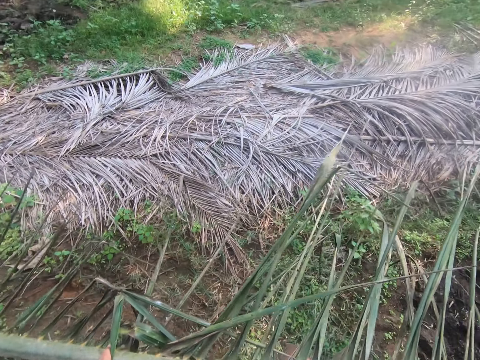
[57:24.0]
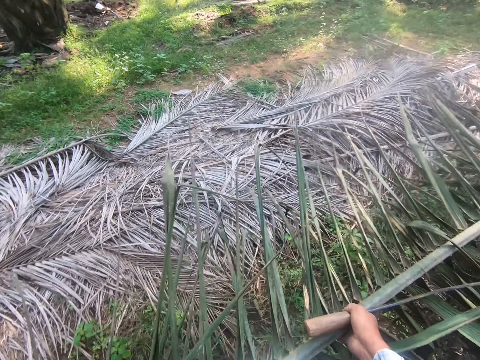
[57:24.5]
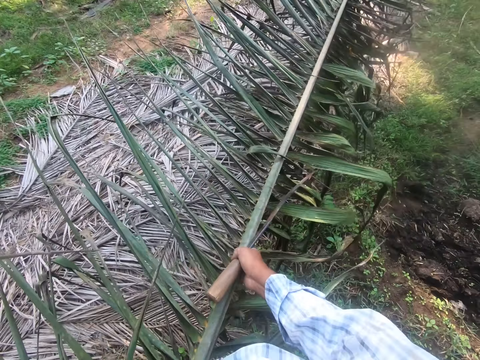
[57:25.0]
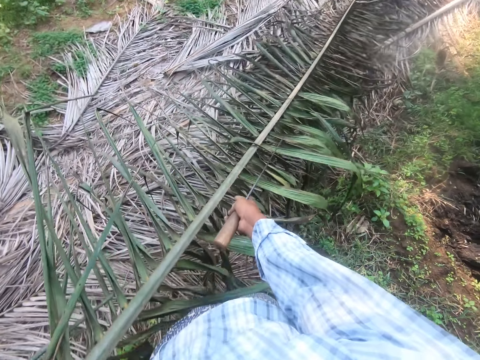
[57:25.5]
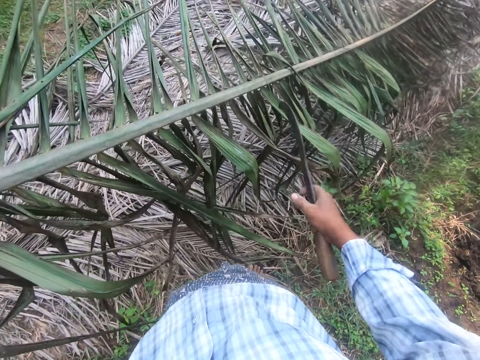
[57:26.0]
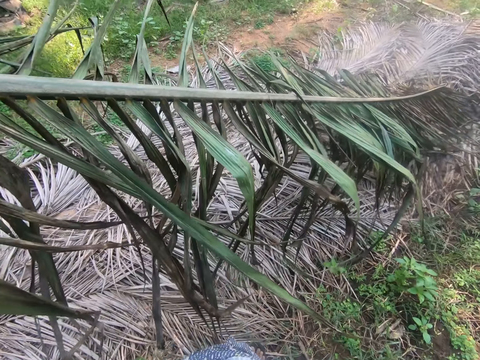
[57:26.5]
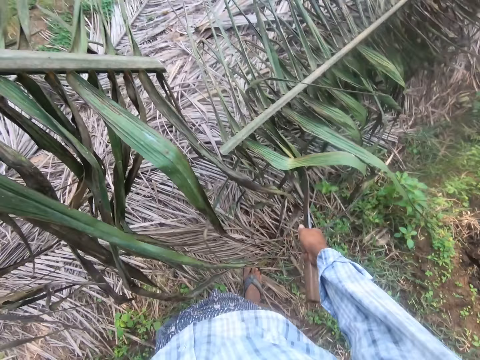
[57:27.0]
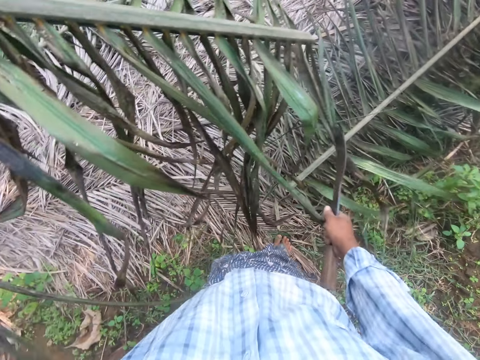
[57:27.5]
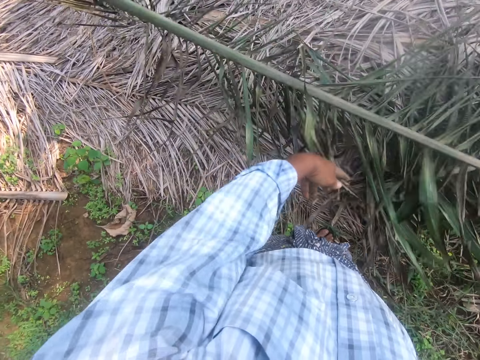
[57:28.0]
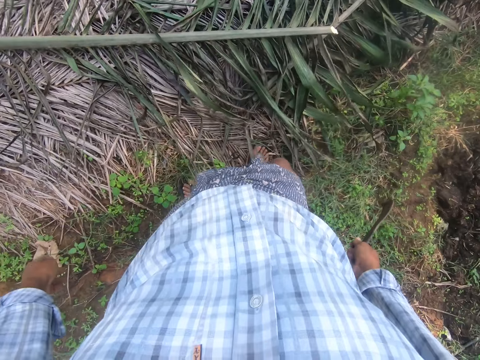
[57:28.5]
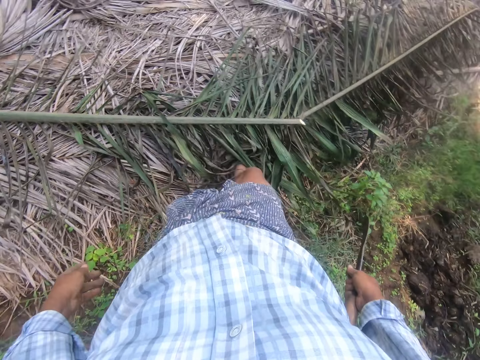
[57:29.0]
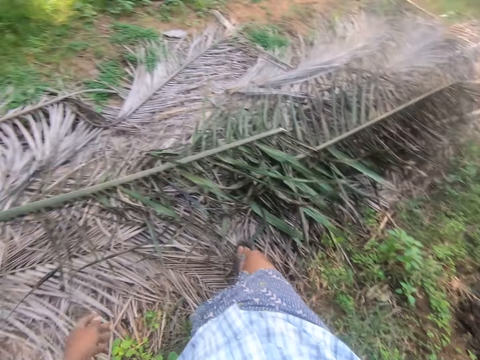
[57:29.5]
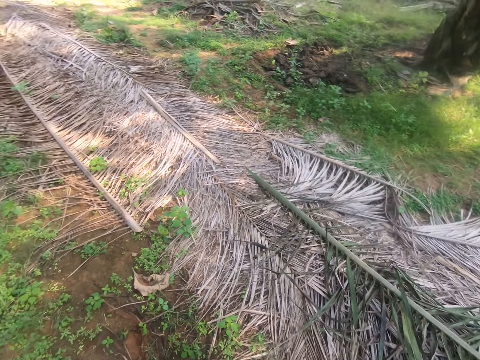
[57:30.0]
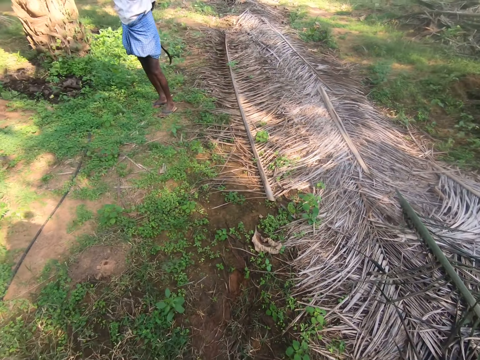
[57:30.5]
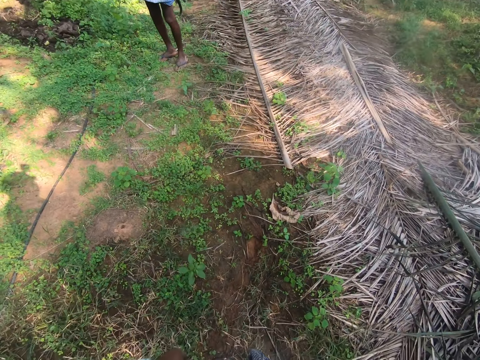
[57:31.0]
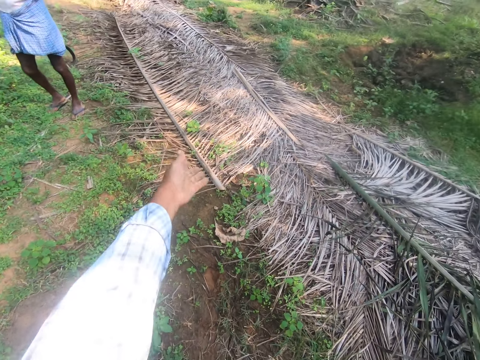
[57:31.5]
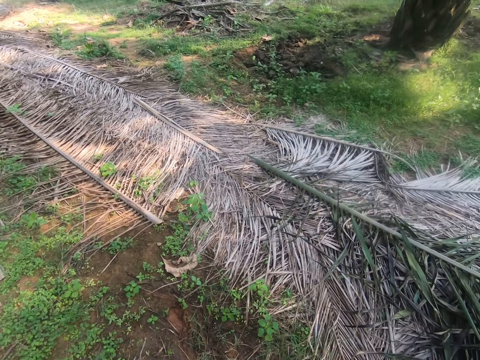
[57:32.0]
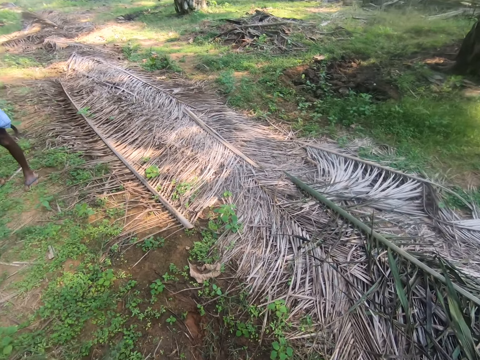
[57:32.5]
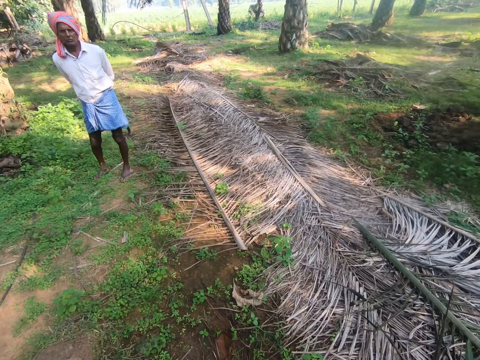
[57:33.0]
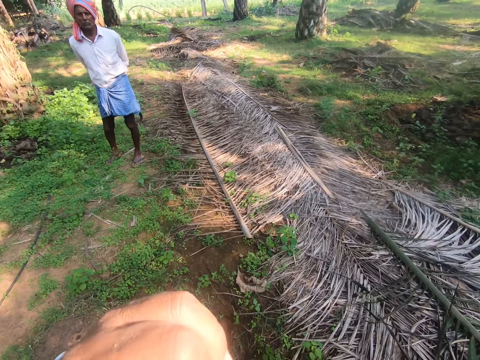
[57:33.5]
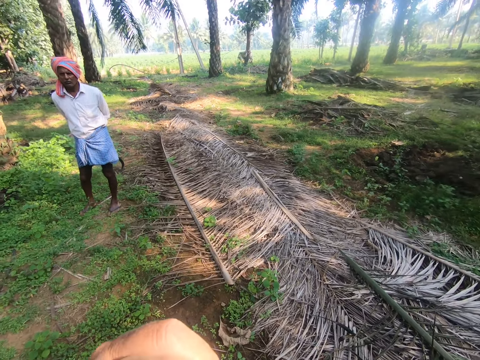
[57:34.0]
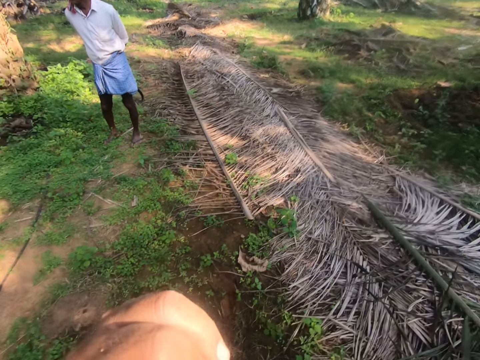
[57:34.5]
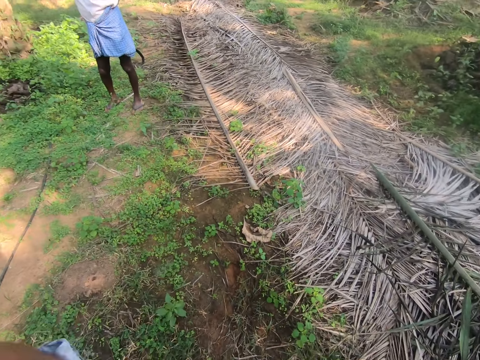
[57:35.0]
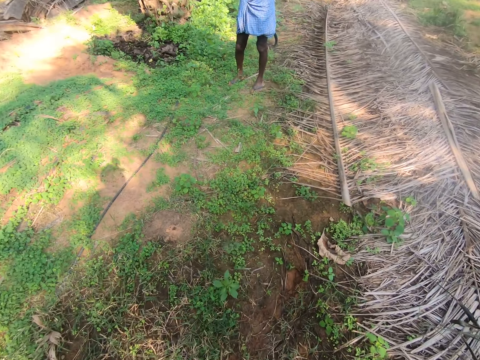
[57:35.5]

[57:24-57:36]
The camera wearer drops the palm frond on a pile of palm fronds. He cuts the palm frond into two with the sickle in his right hand. He kicks the palm frond. He looks around. He talks to a man.

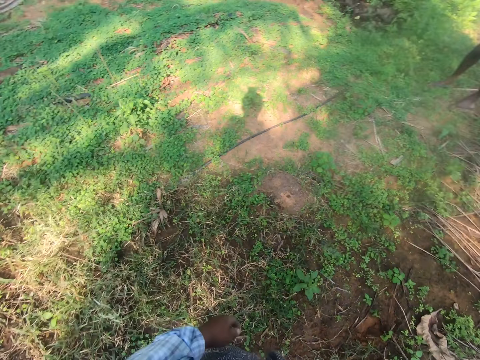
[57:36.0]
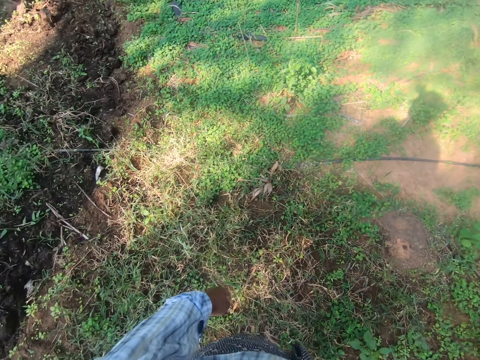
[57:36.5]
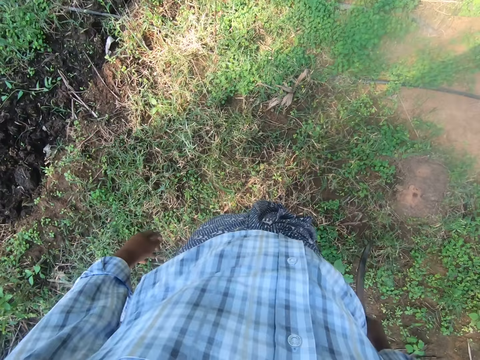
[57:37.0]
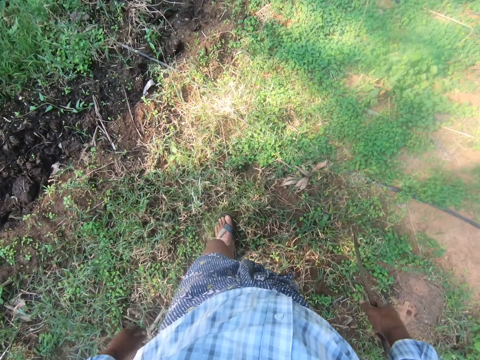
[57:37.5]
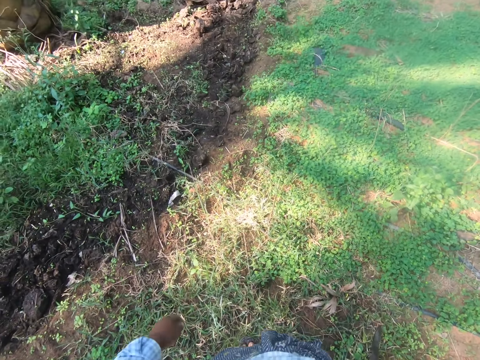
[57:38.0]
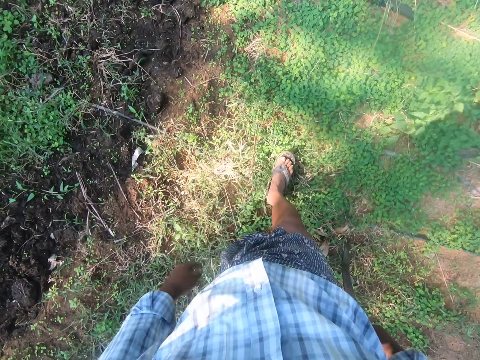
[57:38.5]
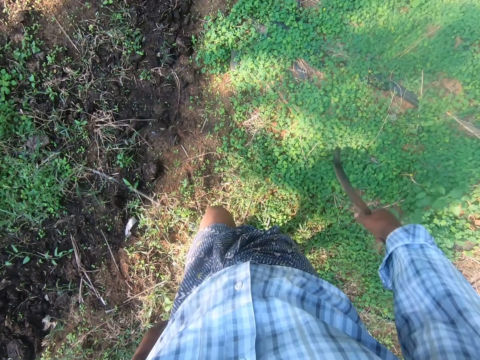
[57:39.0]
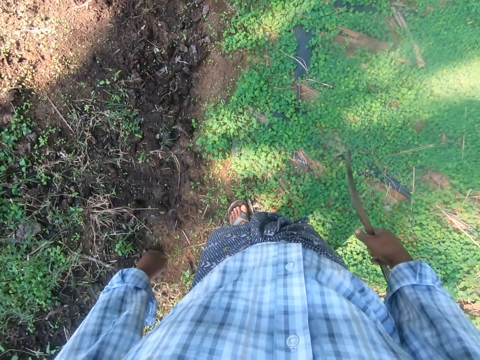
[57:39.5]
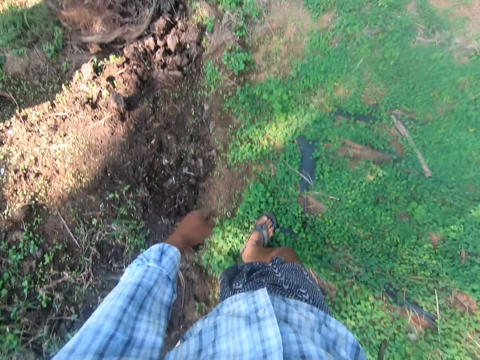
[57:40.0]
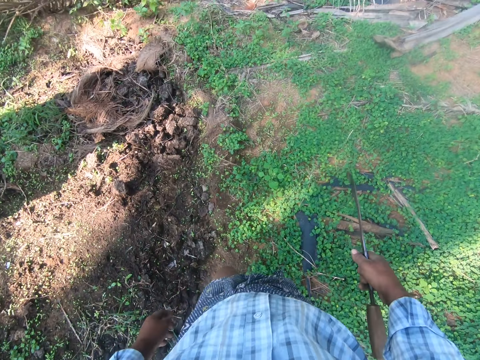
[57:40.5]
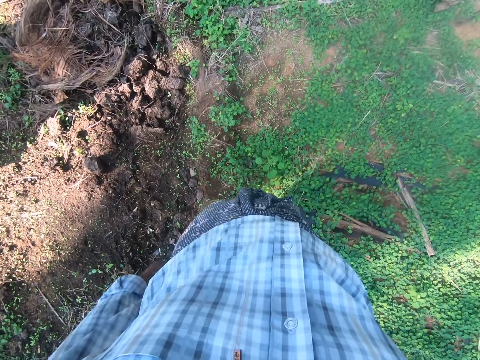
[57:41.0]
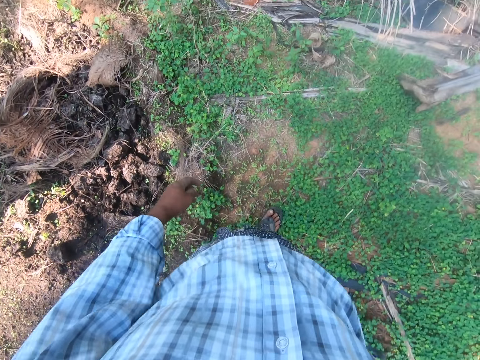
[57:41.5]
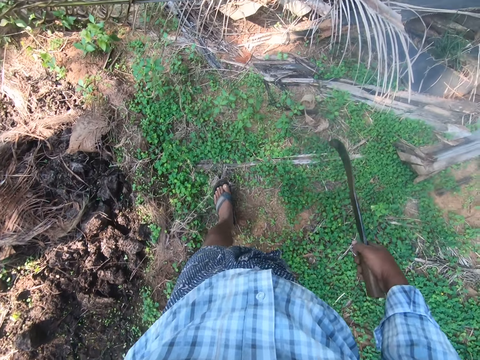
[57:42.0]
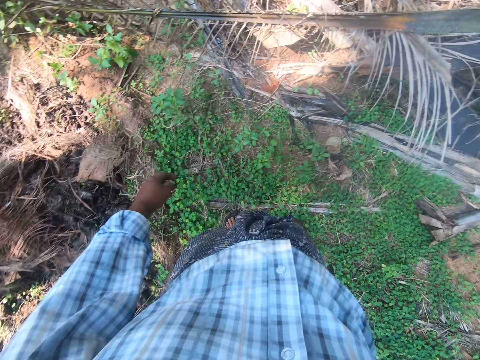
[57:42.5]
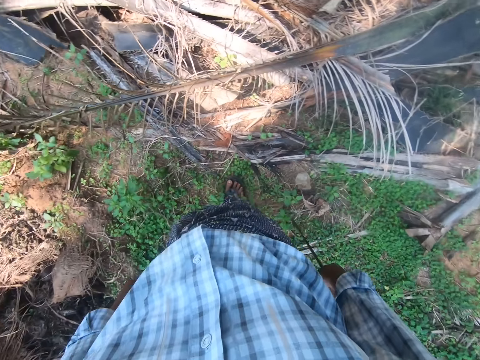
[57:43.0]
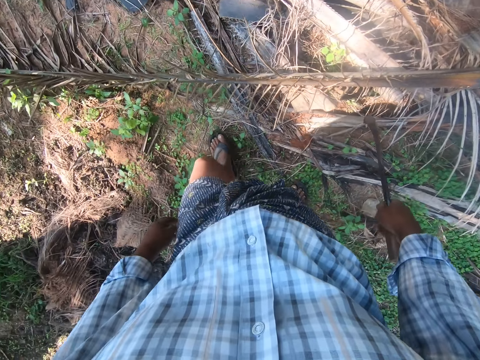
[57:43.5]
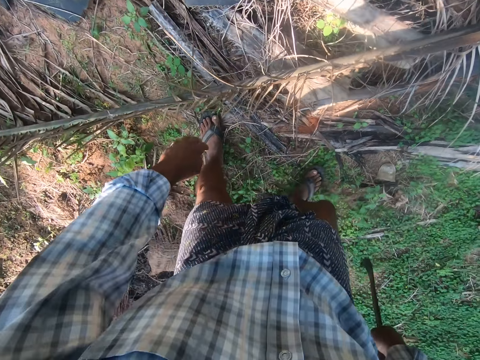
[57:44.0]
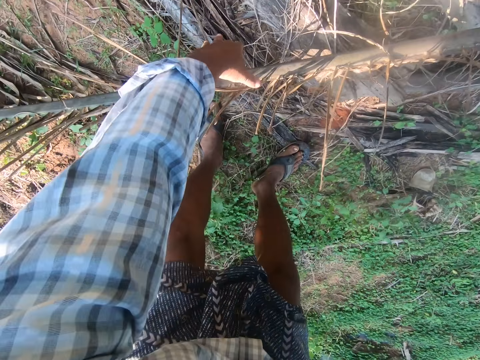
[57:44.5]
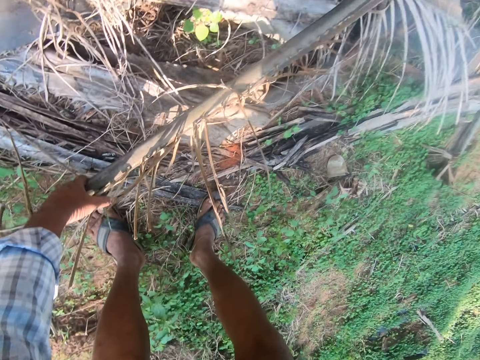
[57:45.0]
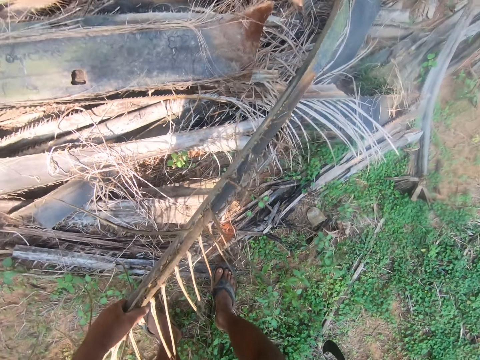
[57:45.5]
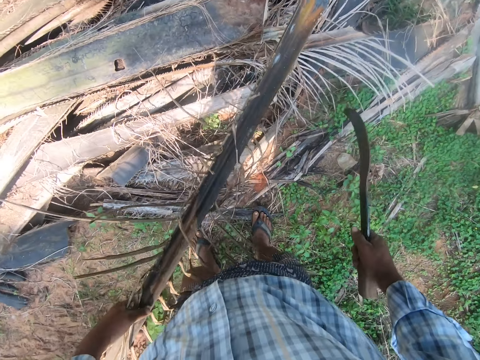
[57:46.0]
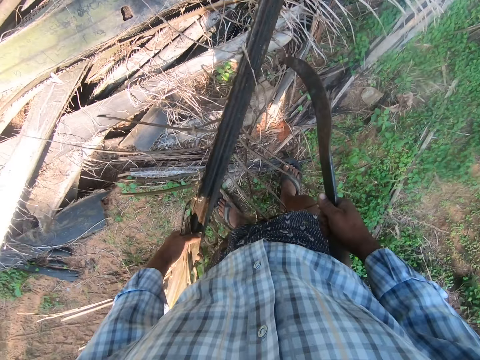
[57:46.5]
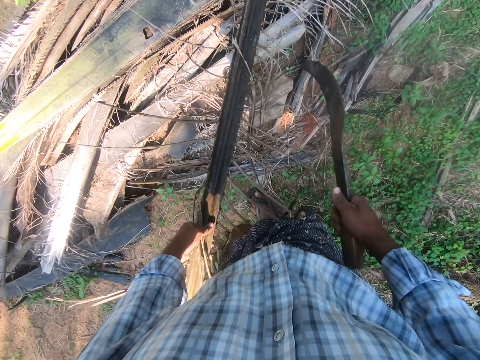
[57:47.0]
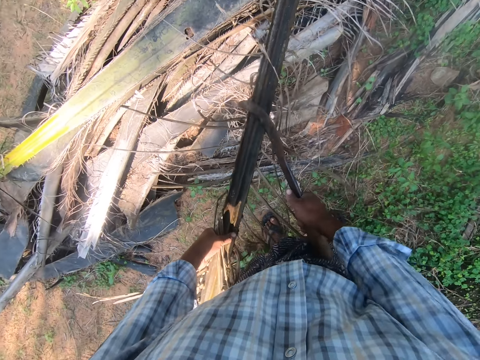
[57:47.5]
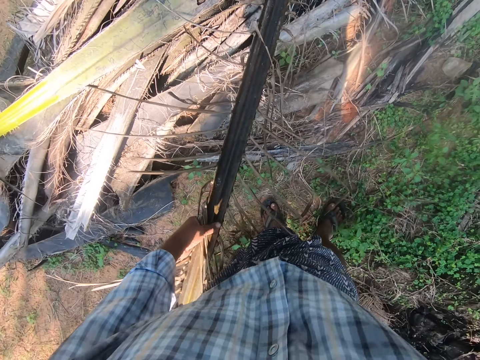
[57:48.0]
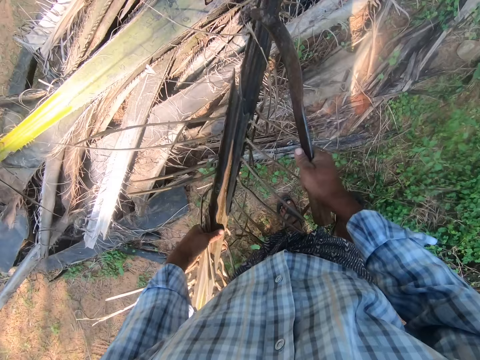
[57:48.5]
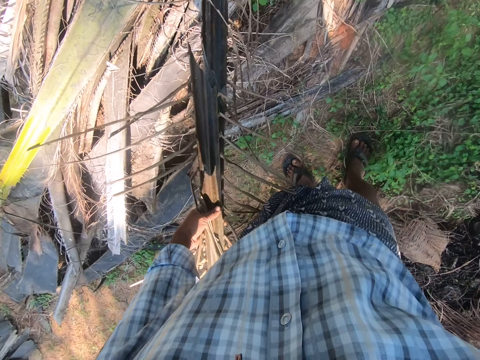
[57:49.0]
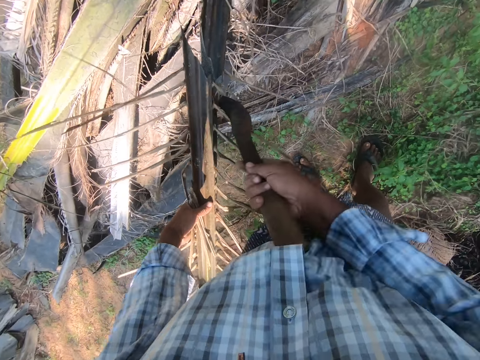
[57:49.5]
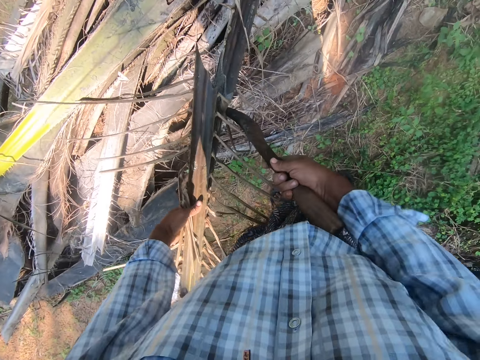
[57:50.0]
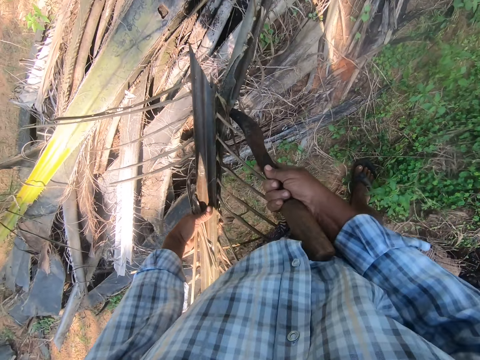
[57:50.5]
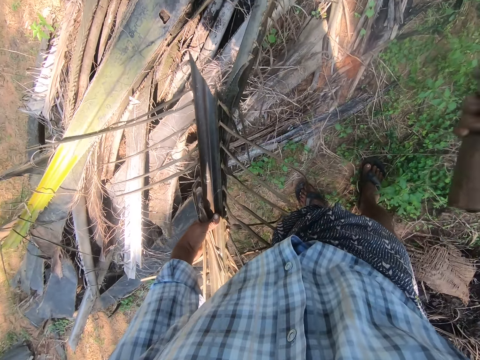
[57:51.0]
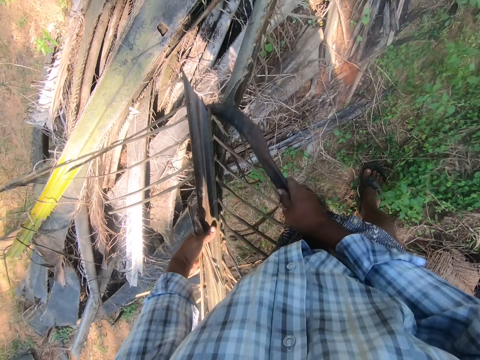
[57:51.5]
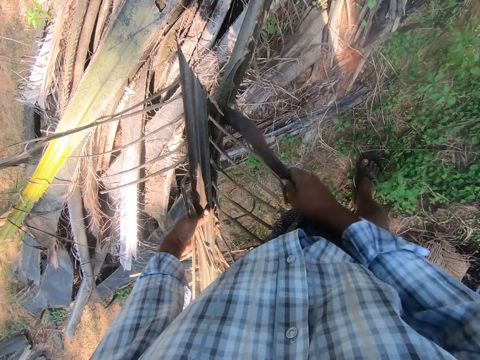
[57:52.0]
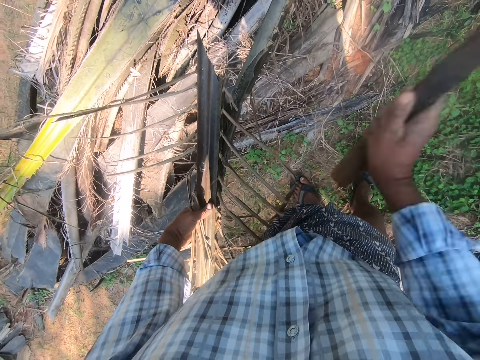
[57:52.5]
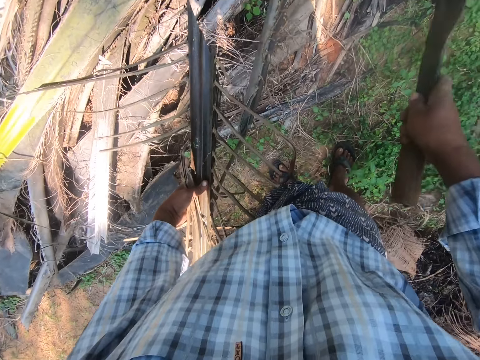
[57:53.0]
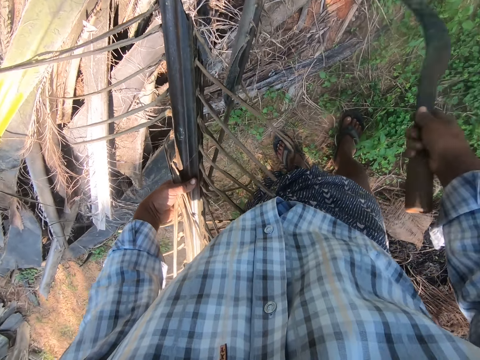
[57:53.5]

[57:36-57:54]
The camera wearer looks around. They walk to a pile of palm fronds. They pick up a palm frond from the pile of palm fronds. They cut the palm frond with the sickle in his right hand.
